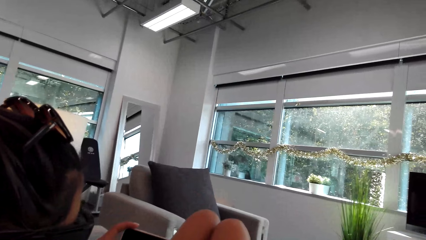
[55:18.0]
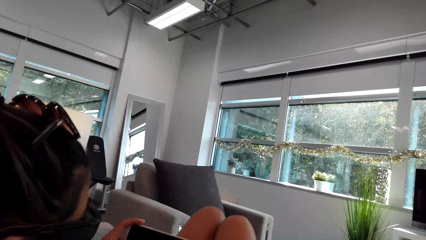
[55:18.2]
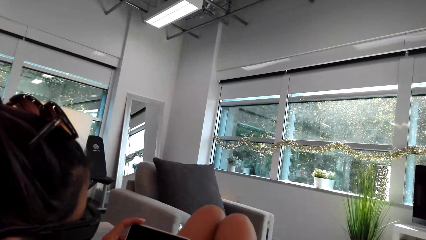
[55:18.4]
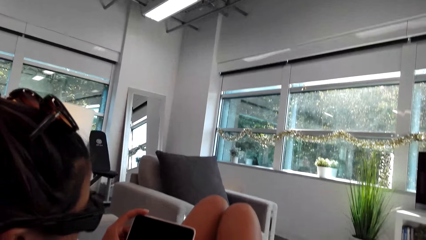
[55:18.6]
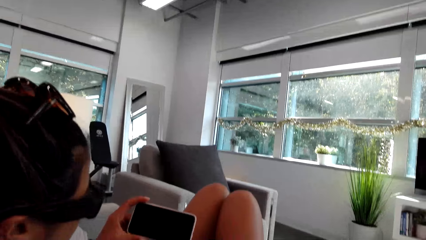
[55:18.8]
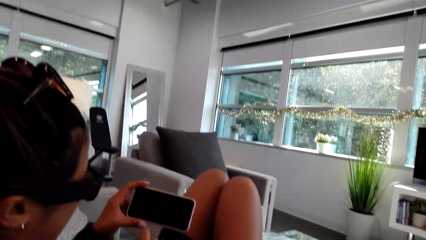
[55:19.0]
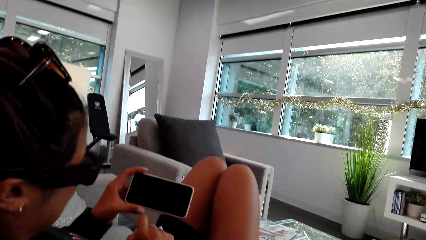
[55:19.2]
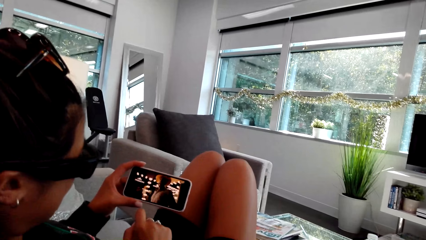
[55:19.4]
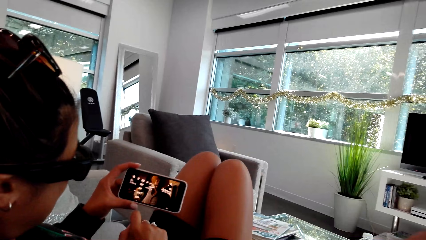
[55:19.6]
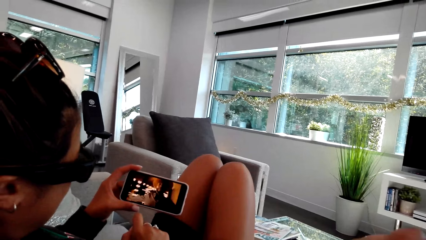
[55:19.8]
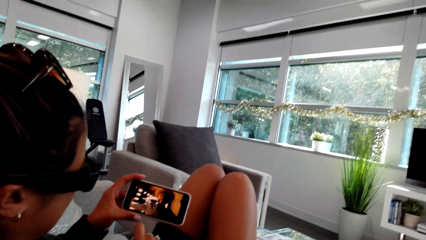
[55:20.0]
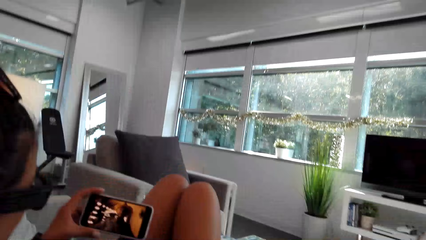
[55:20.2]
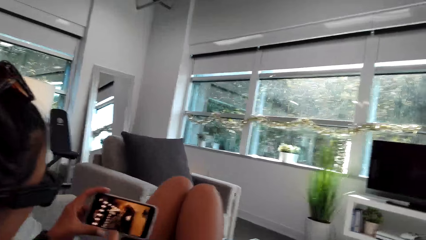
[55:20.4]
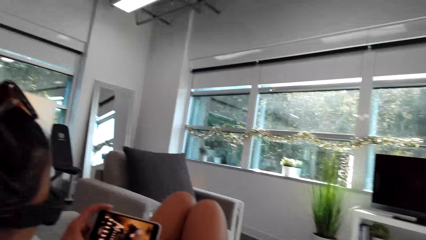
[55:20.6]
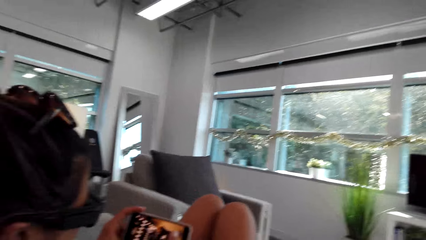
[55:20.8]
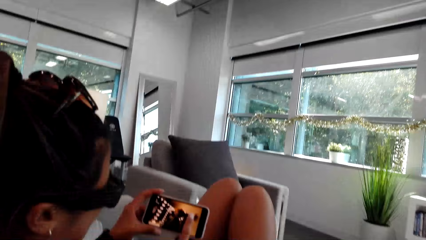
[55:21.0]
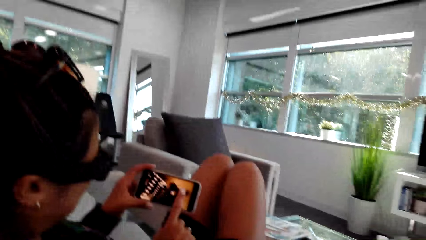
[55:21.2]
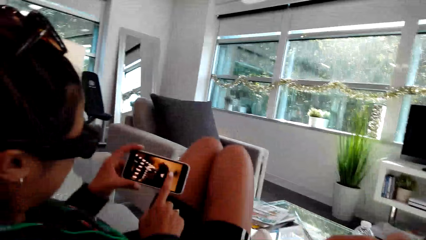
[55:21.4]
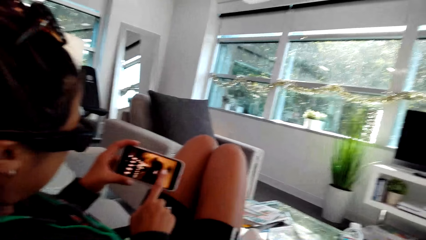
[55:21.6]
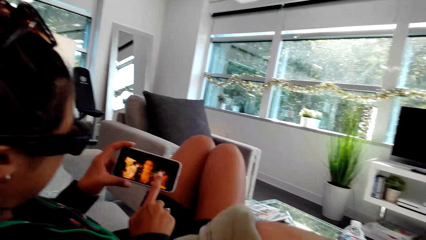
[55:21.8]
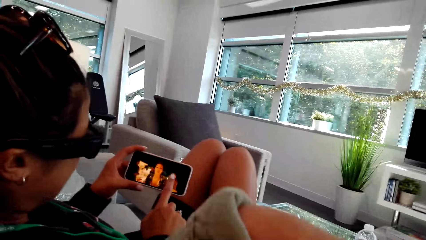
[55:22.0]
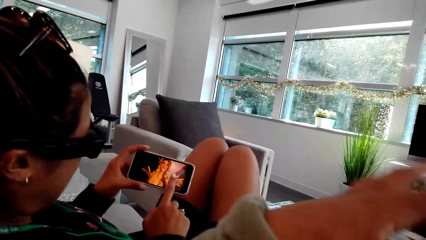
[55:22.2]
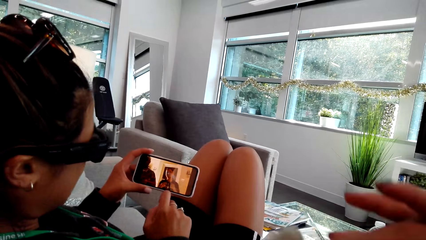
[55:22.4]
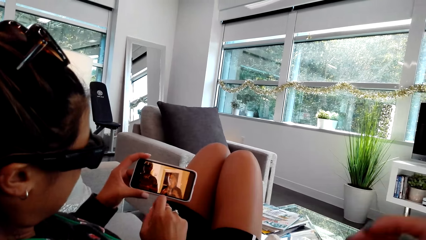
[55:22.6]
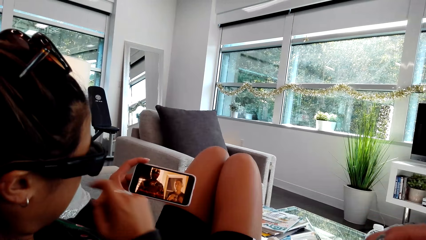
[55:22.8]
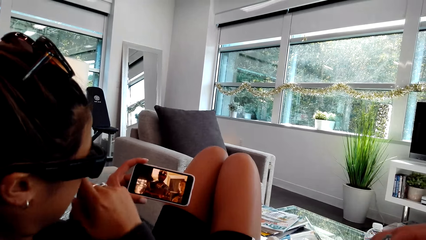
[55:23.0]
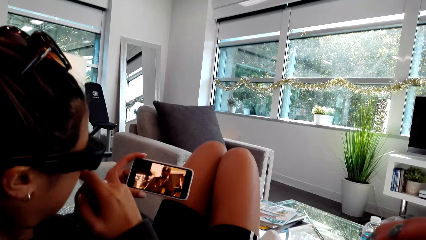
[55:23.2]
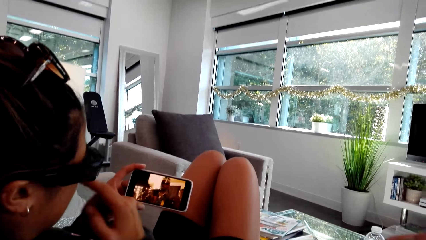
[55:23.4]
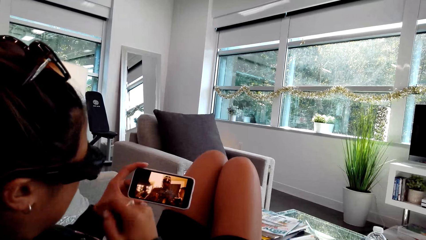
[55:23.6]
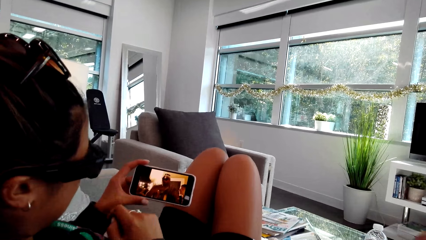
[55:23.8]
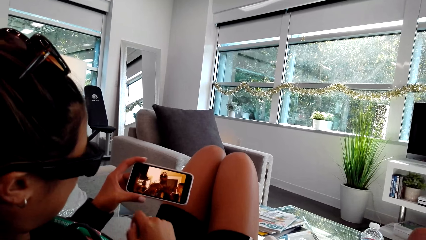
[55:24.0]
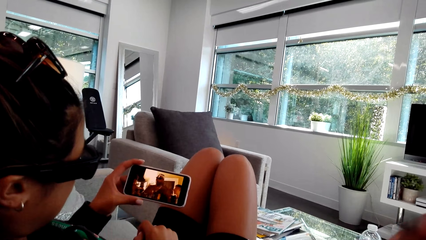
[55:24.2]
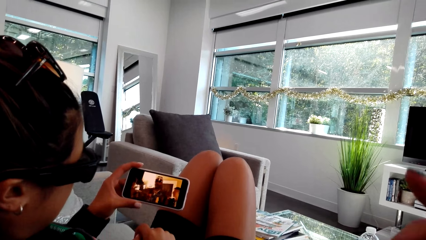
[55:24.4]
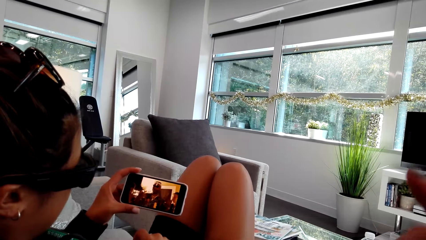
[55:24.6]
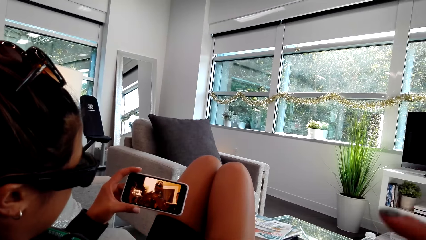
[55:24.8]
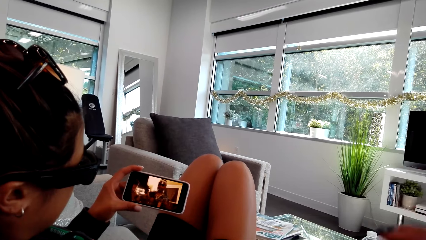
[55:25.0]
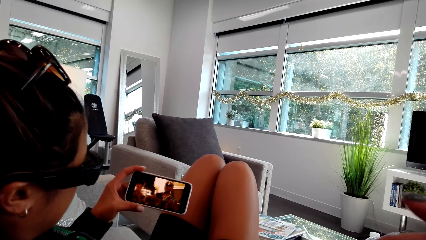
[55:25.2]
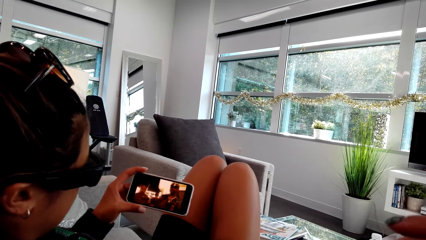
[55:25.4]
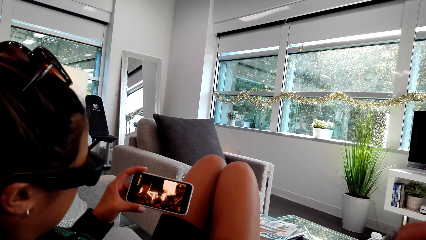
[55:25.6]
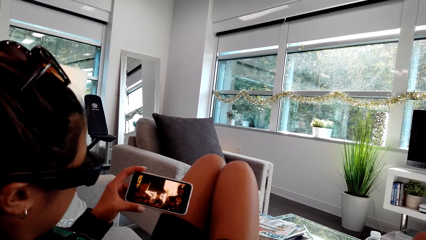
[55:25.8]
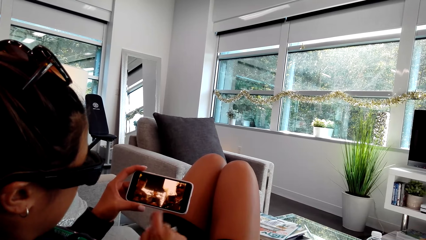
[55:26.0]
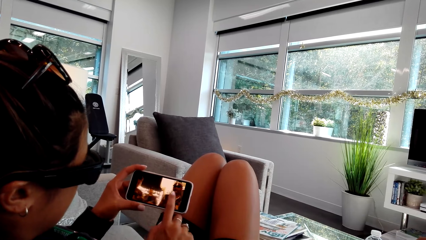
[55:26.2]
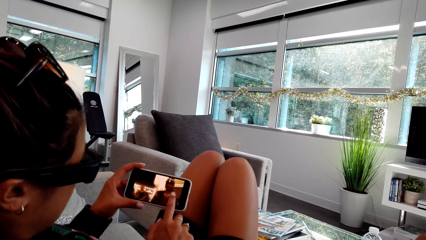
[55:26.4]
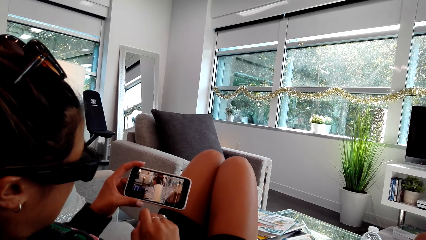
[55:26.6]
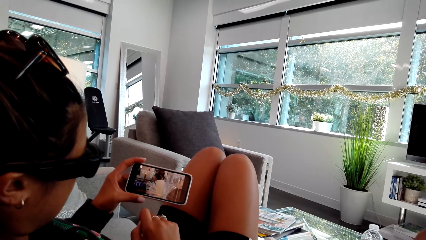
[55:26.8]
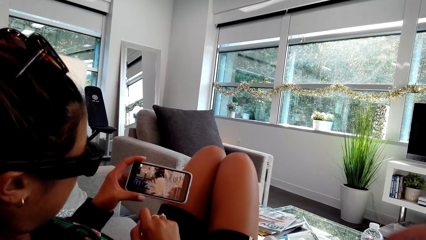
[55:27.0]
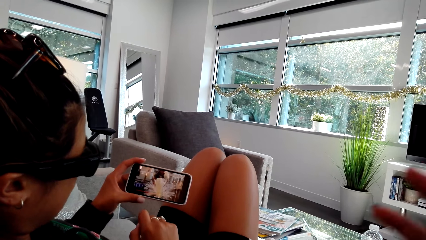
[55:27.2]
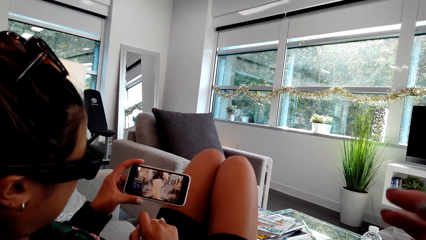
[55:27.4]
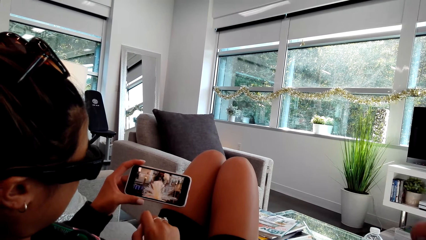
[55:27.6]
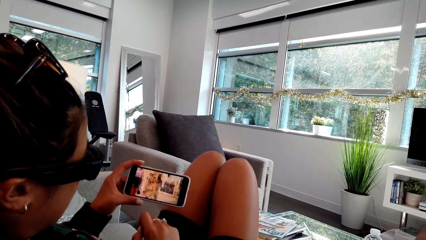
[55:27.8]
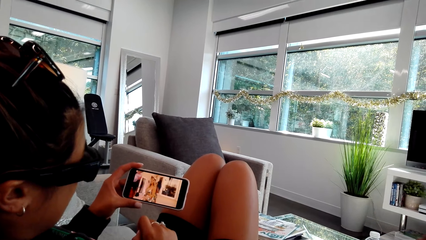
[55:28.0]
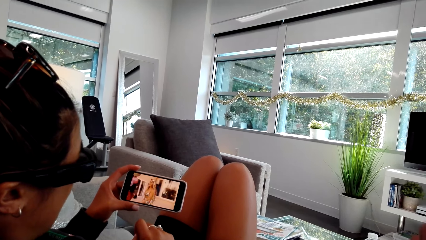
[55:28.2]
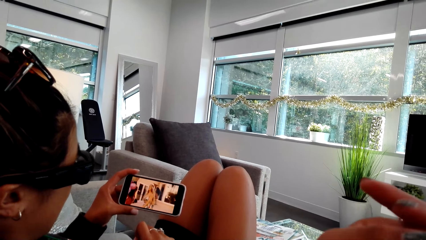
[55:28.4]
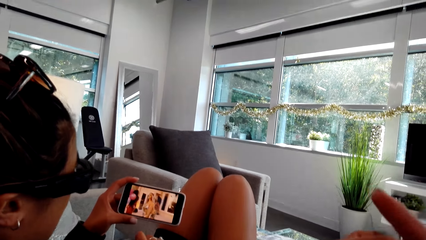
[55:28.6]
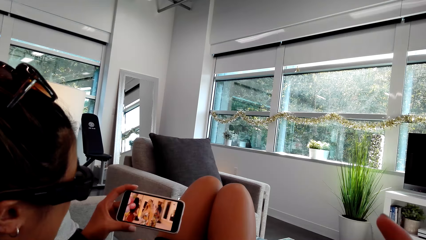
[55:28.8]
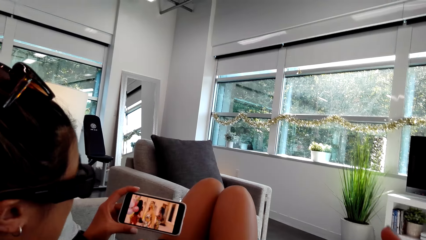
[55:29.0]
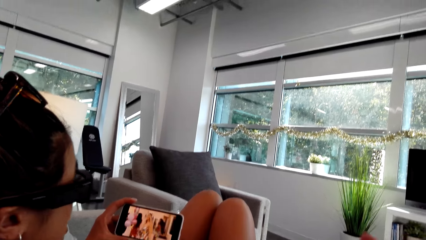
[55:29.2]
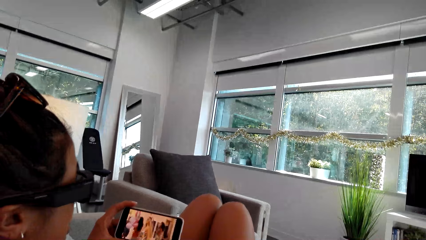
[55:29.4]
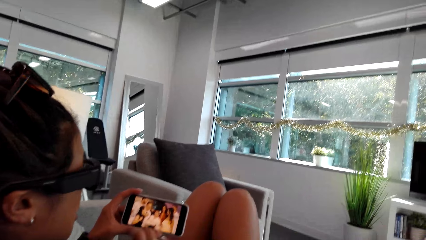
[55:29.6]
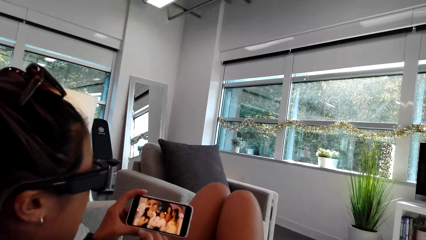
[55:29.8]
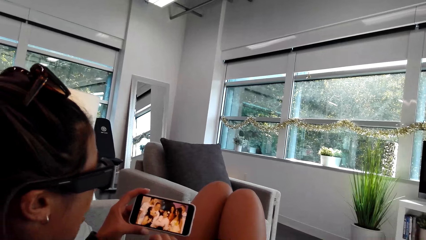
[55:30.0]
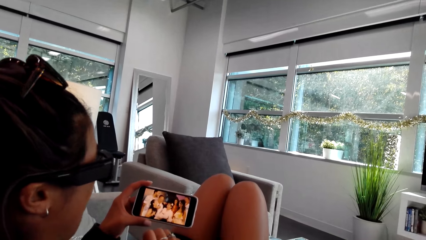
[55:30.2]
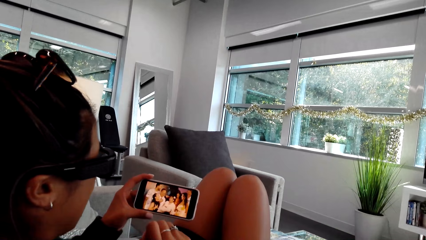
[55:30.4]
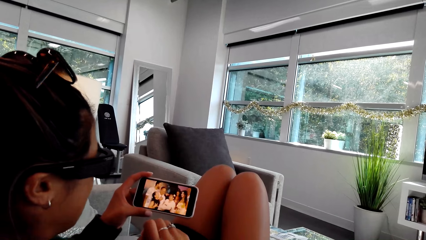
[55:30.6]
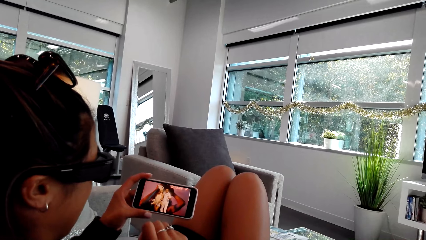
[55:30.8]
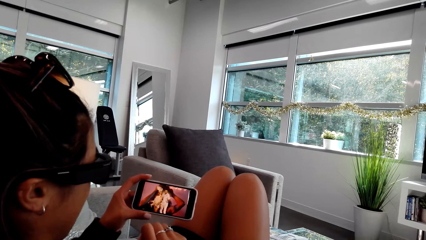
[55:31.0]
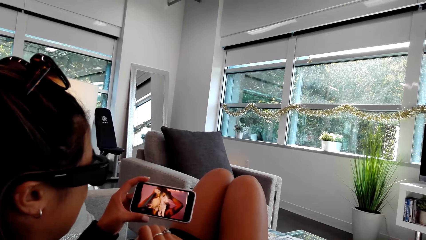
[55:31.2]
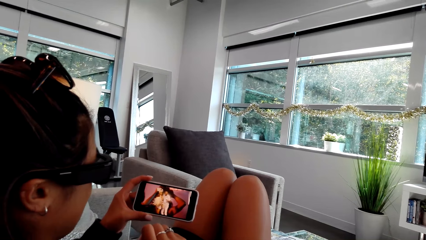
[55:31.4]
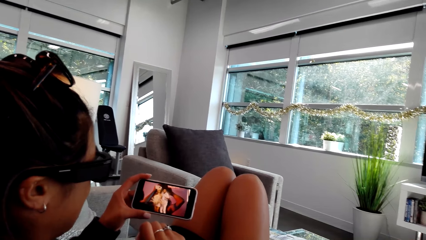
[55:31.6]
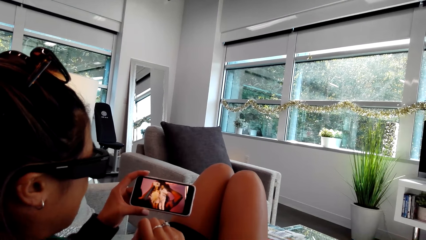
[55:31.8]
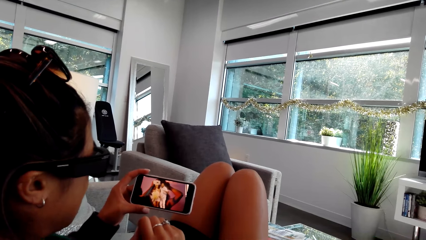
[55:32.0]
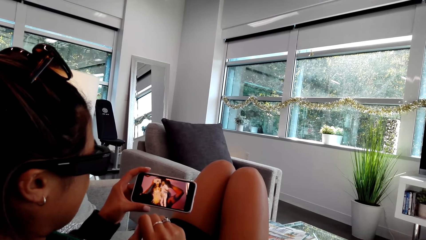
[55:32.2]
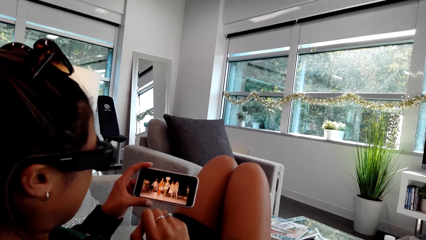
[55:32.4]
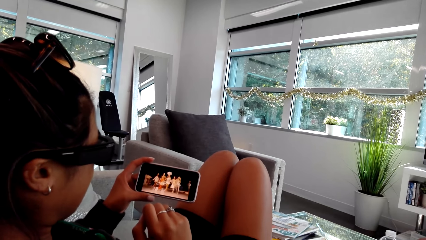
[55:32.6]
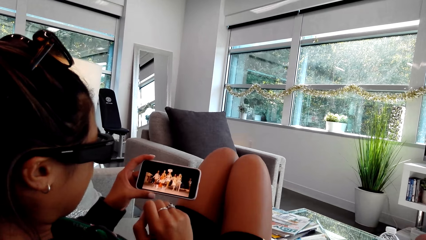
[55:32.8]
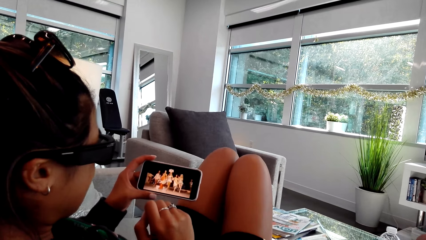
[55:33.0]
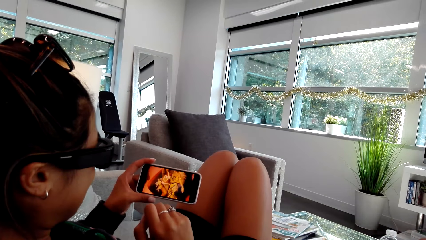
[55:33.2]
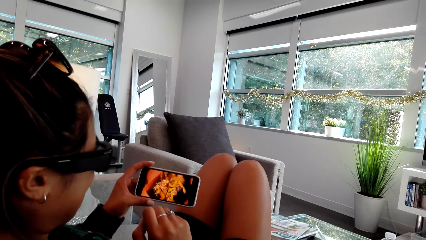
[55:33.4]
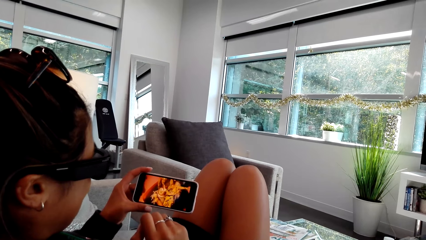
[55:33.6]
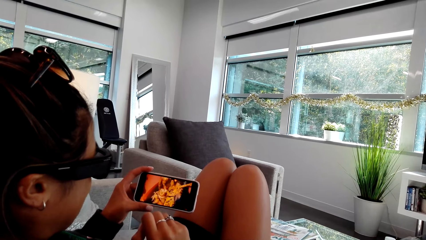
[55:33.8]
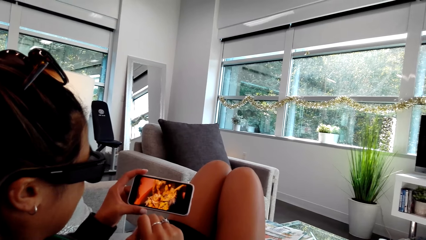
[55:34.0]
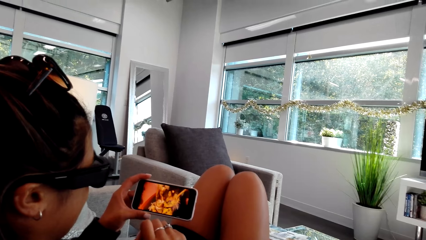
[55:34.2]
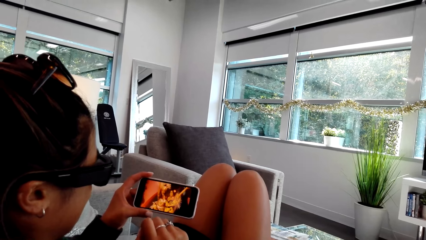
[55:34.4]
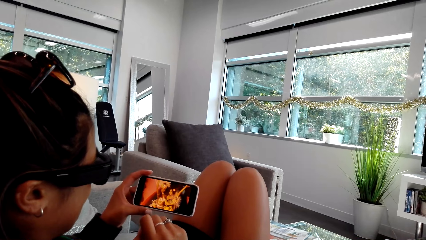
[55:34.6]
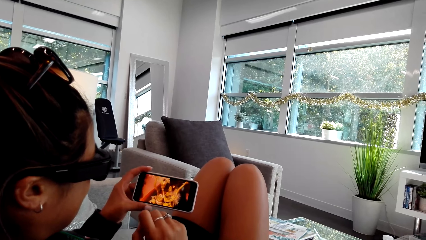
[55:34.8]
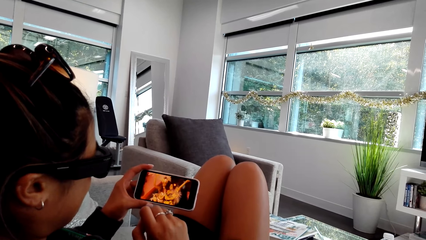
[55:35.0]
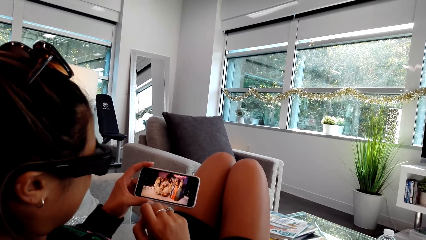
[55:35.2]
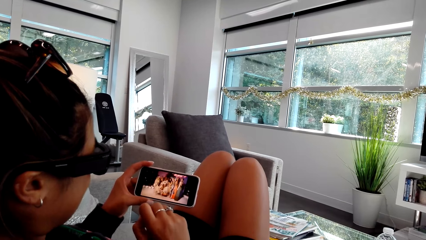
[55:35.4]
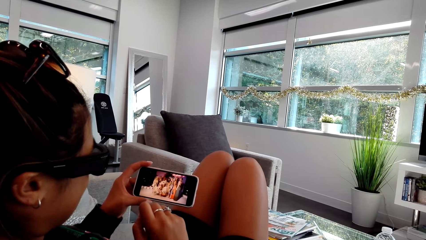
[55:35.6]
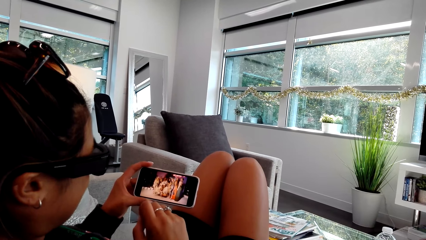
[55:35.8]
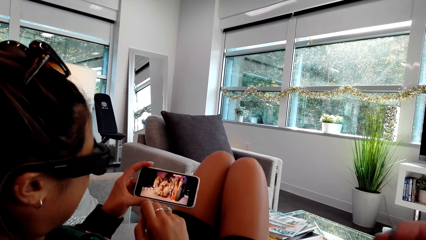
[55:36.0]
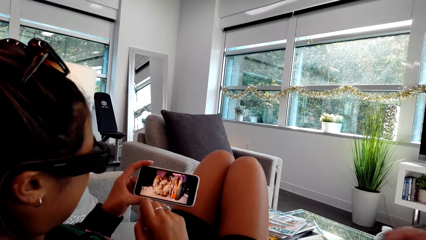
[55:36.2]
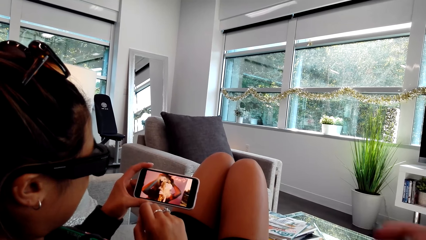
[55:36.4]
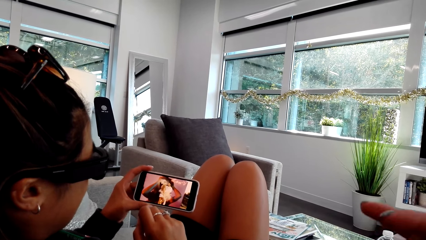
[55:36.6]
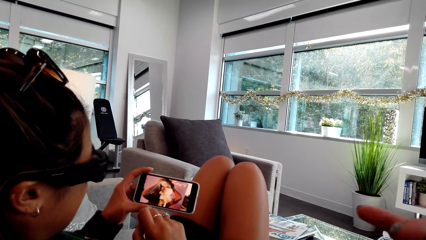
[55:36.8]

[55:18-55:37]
A person touches her face with her right hand. The person watches the video from the phone. The person taps the phone screen. The person watches the video from the phone.
